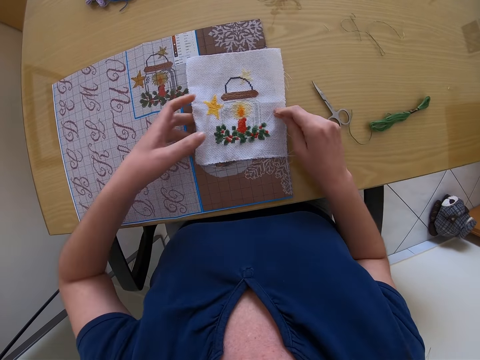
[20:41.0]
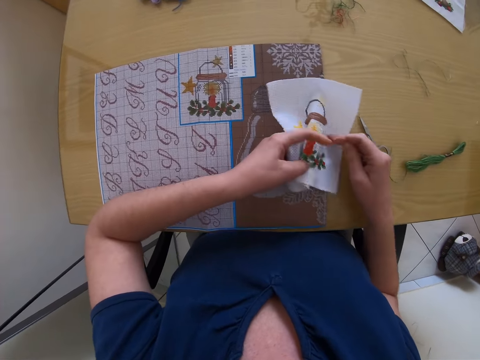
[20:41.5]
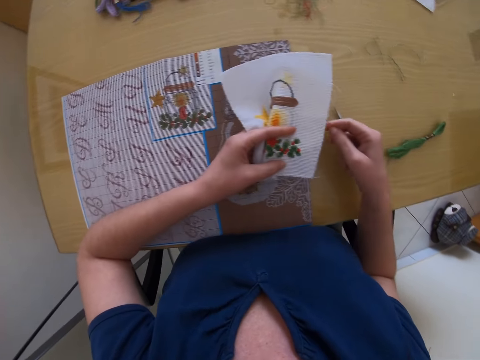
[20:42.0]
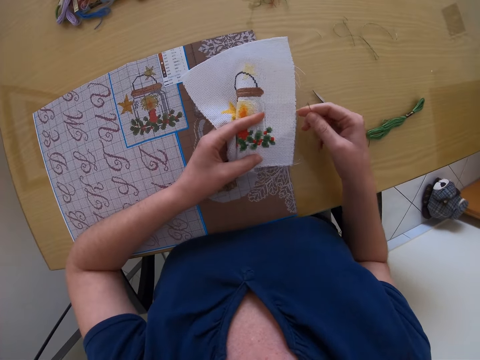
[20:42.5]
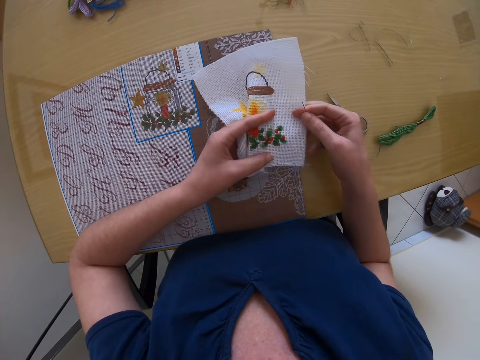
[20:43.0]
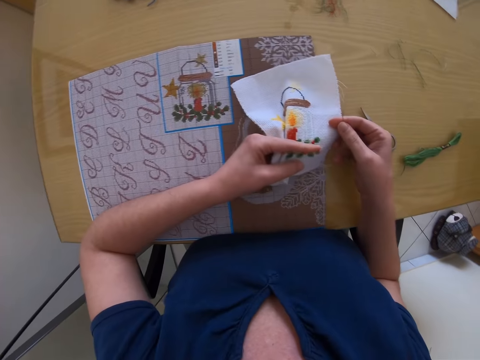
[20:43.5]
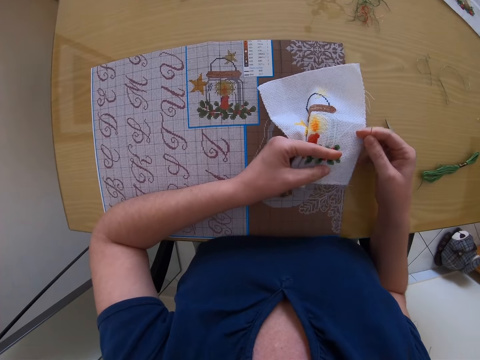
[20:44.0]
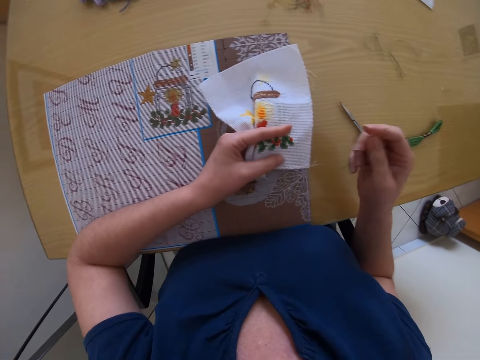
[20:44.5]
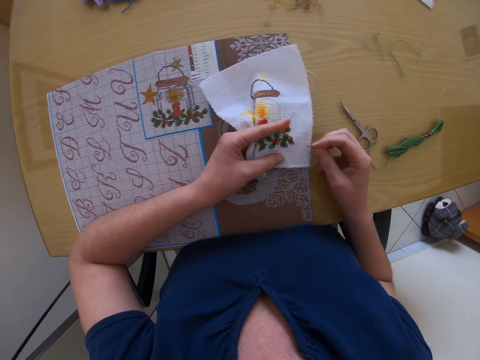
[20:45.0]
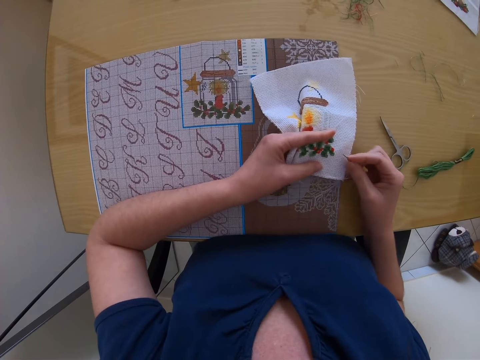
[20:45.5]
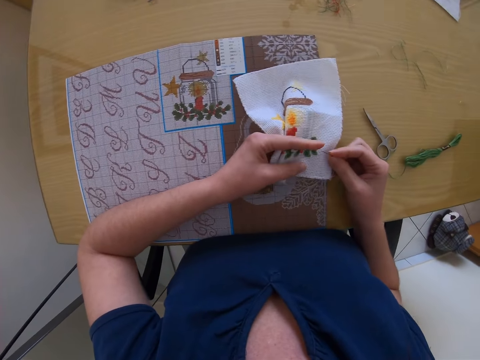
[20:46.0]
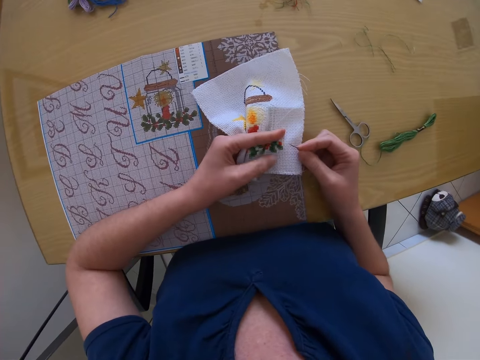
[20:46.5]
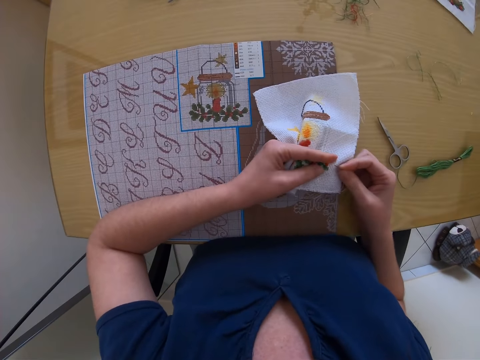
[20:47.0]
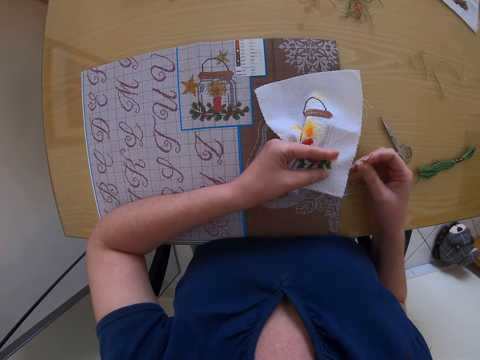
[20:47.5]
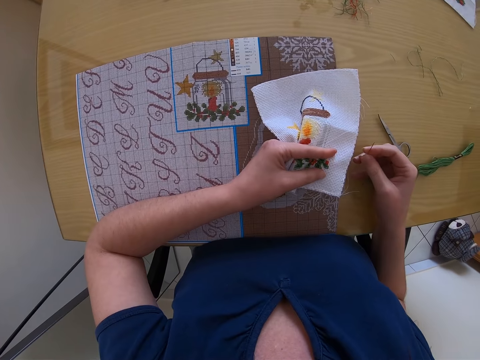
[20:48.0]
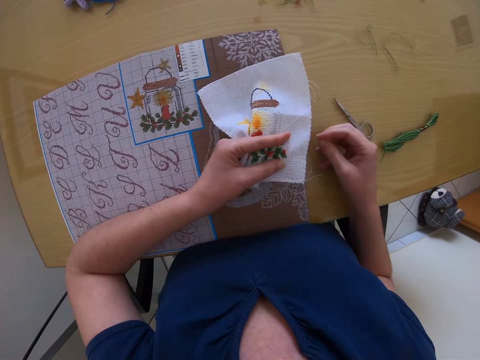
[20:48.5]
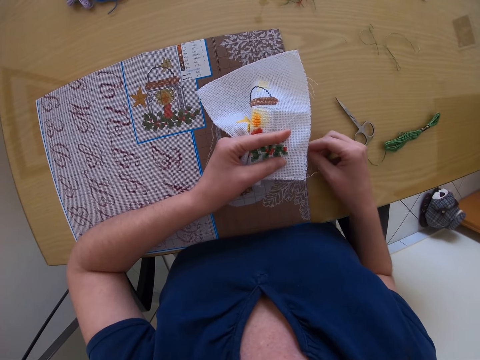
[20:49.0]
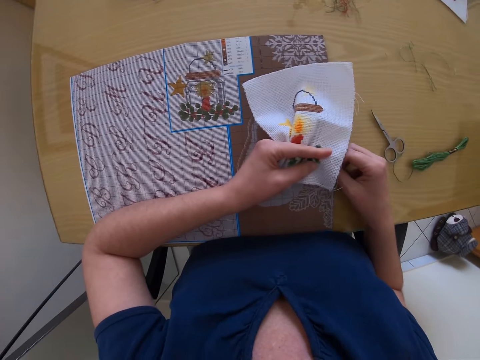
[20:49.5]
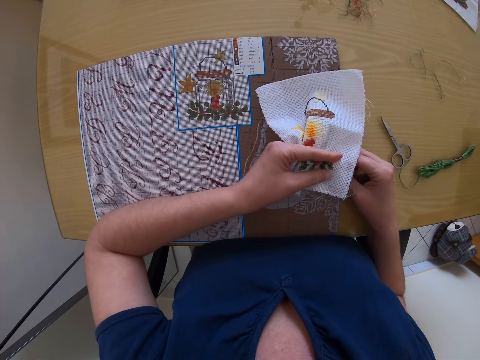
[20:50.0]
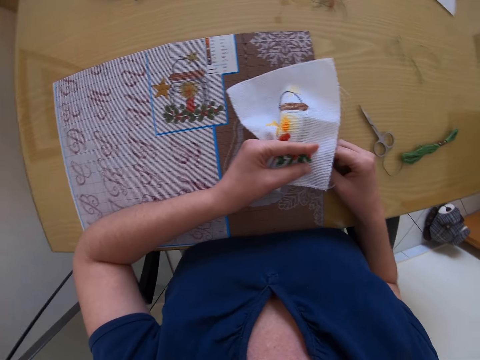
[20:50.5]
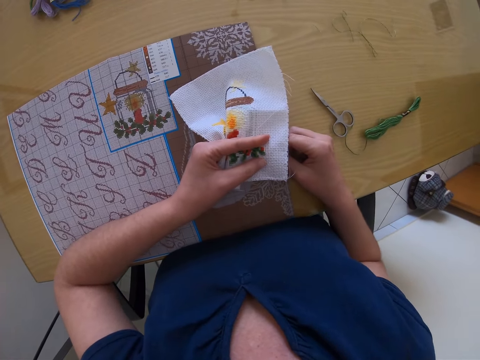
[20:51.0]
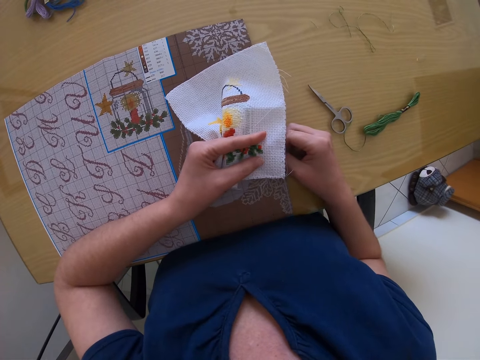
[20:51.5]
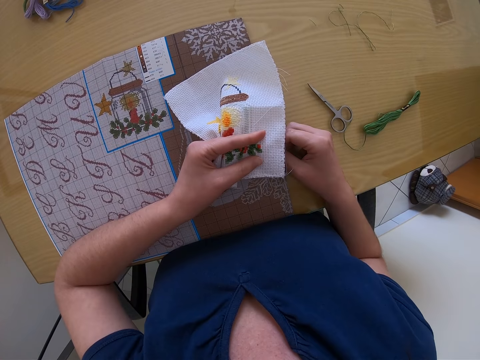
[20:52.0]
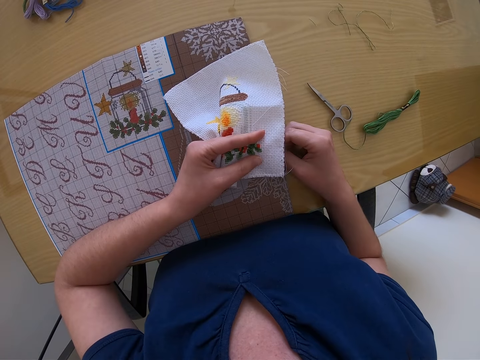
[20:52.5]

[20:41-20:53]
The camera wearer places her right hand on the canvas or piece of cloth on the table. She holds the piece of cloth on the table. She picks up the canvas from the table with her left hand. She stares at the decorative flowers on the piece of cloth.

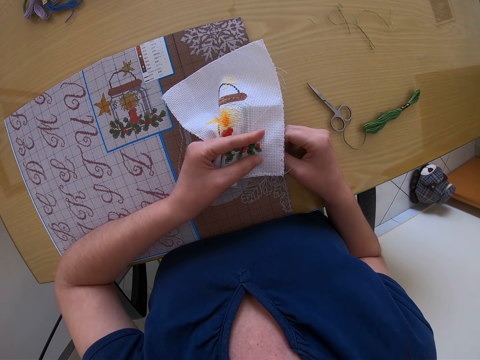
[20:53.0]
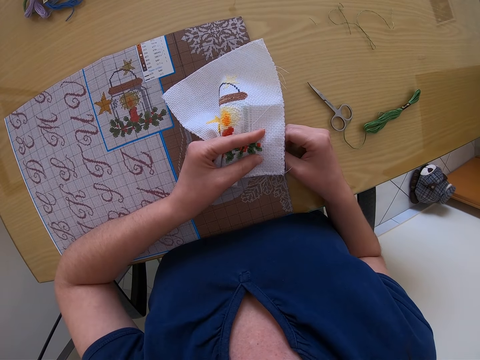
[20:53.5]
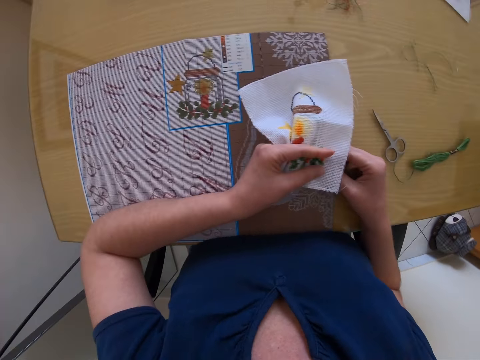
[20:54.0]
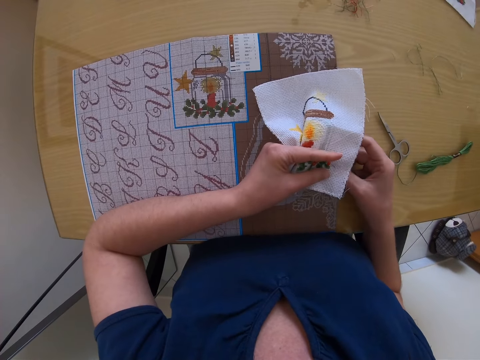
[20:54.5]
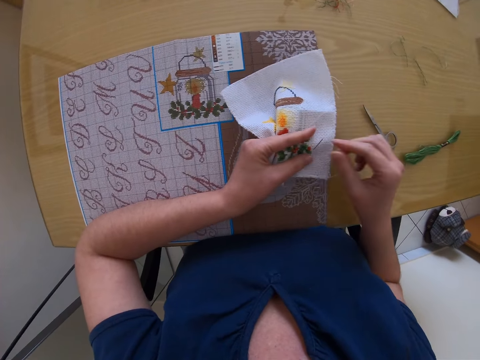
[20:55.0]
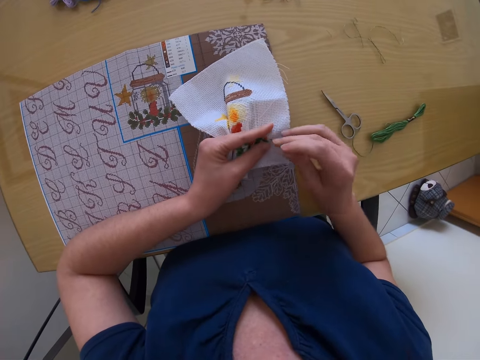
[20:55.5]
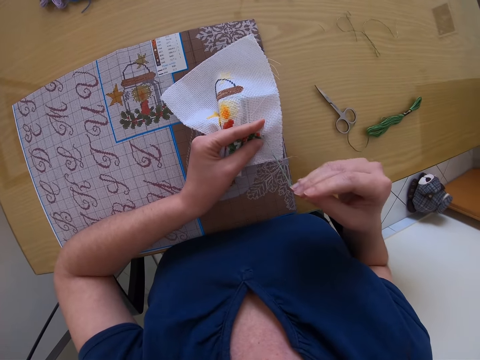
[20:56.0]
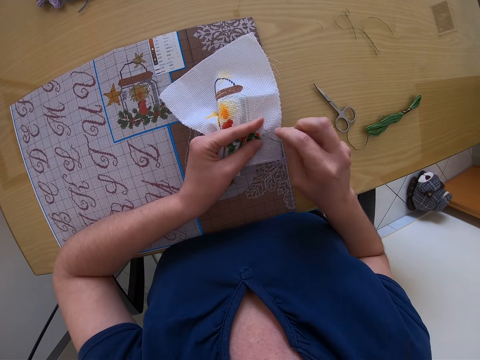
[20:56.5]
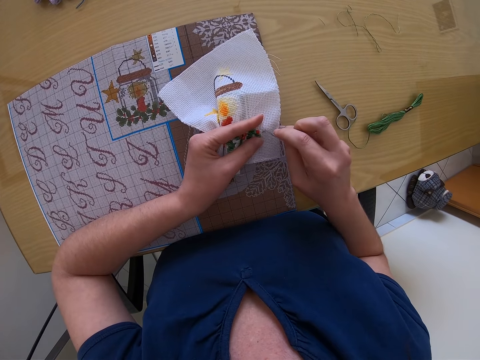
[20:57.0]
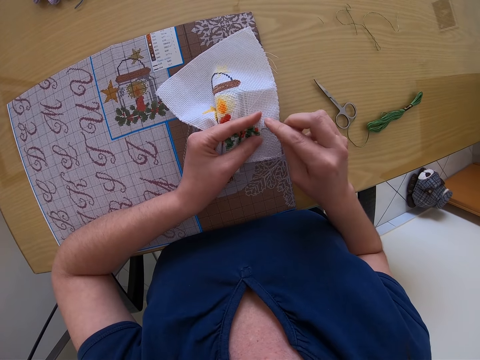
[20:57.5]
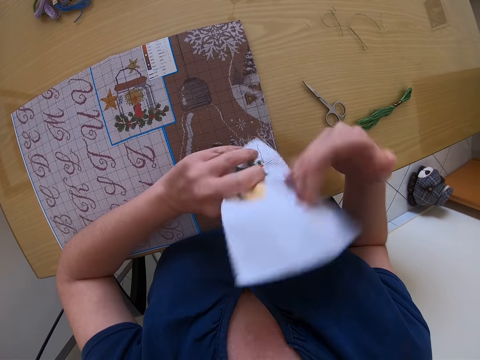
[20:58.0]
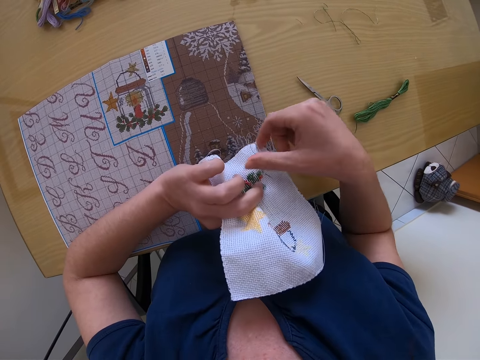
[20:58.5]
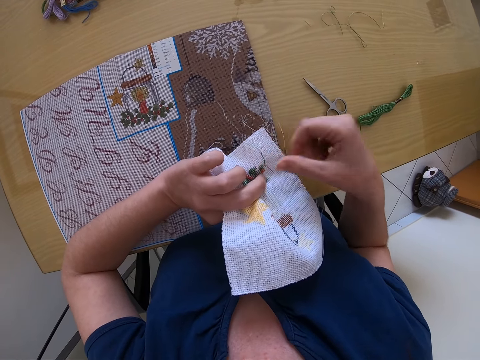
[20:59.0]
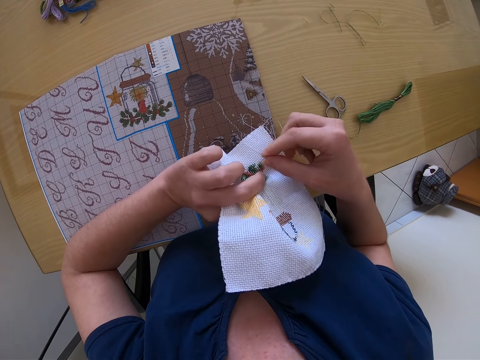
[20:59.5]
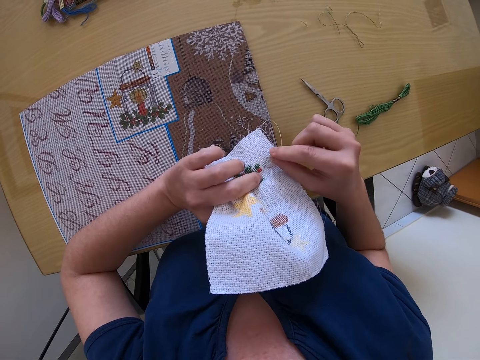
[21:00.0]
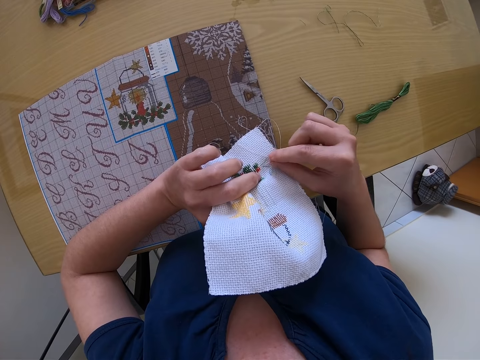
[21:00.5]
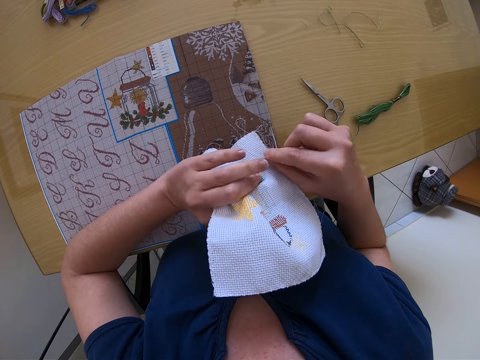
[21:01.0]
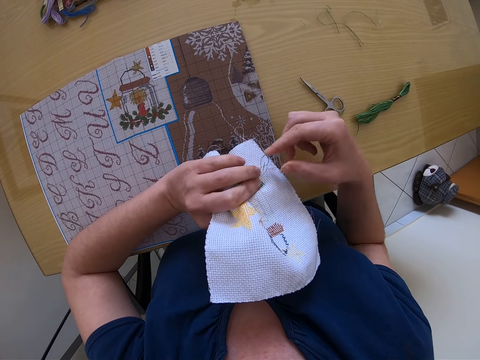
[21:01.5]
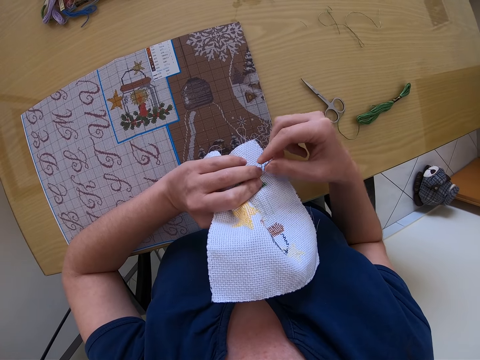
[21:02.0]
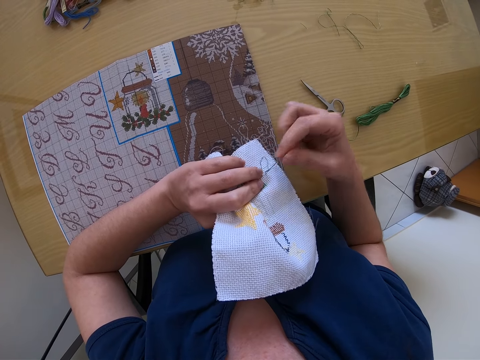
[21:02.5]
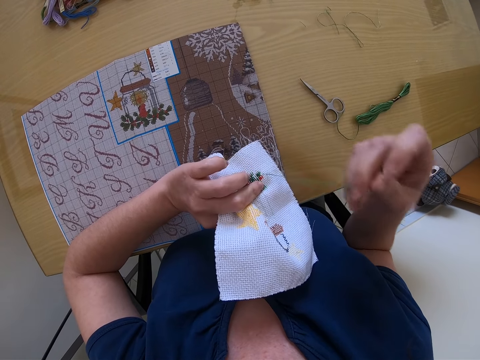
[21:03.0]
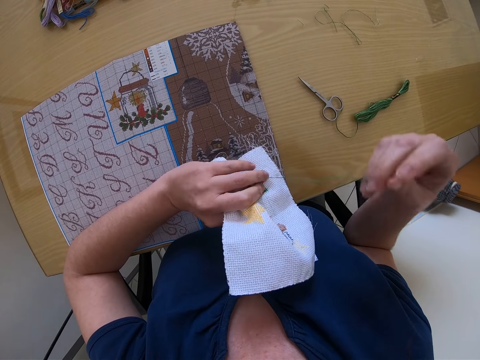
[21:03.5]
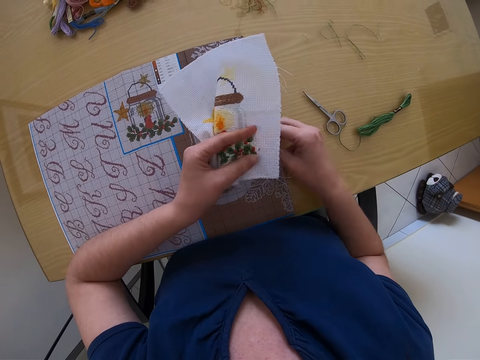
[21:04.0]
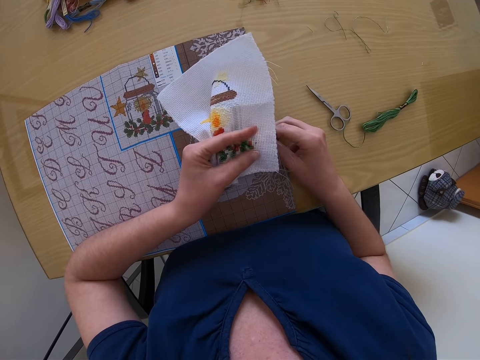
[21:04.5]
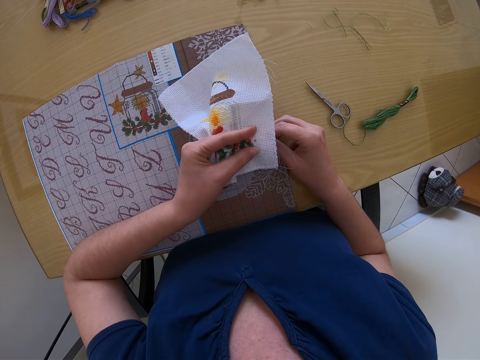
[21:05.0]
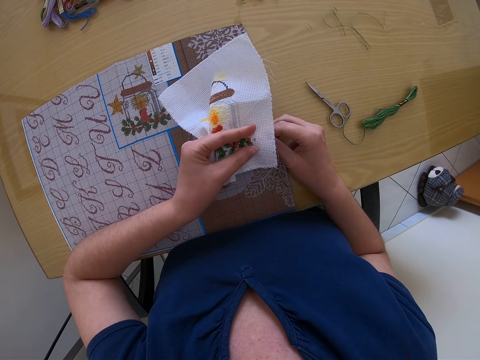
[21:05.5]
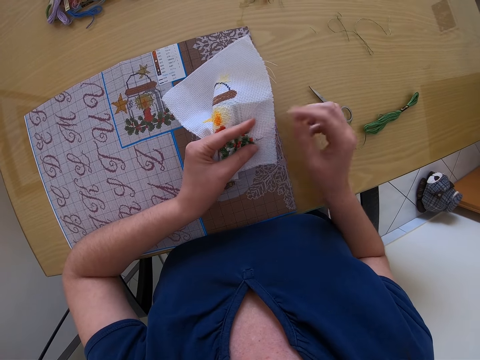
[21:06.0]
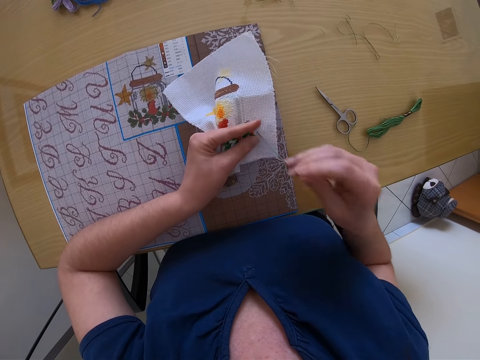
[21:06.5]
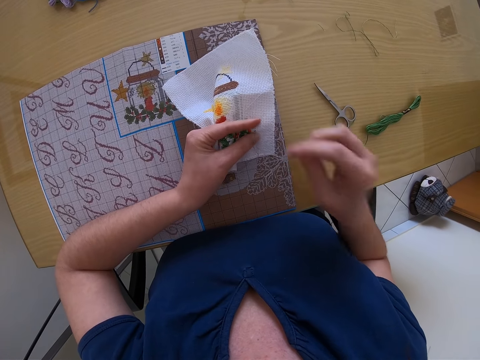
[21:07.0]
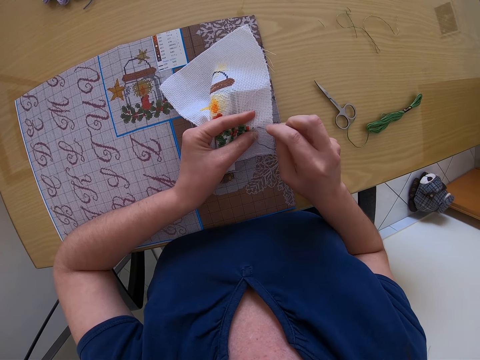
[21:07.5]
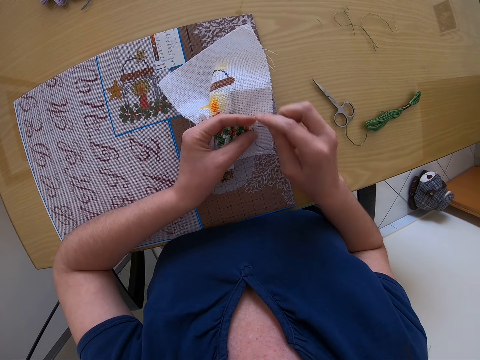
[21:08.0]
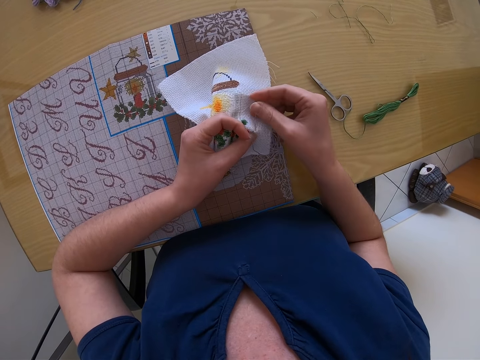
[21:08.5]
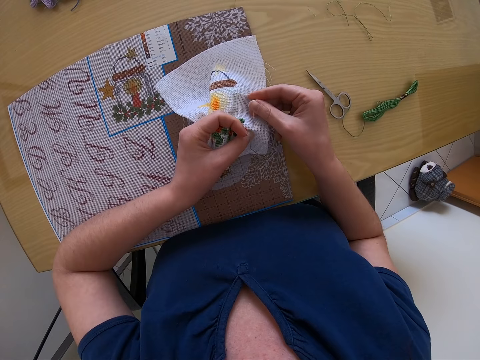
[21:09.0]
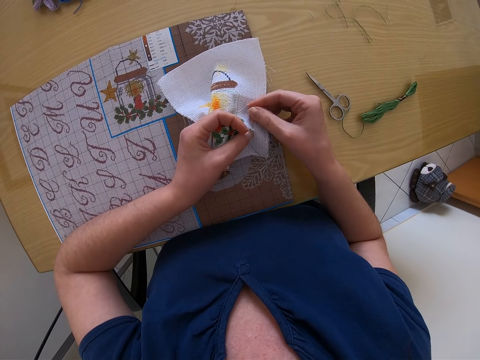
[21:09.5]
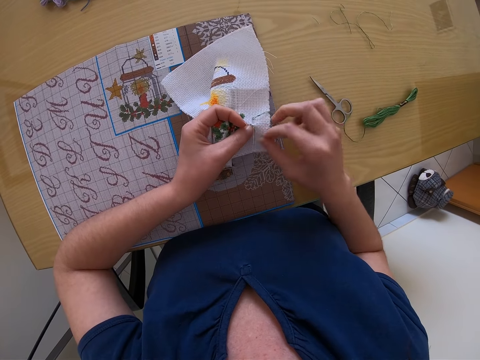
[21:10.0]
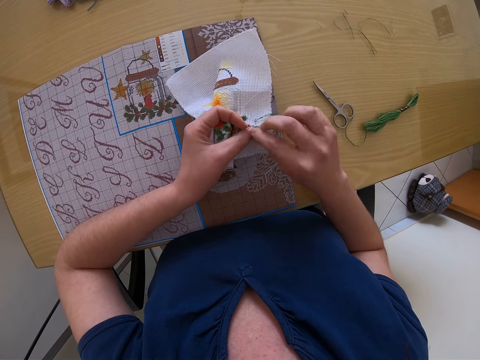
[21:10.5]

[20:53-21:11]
The camera wearer weaves decorative flowers on the piece of cloth or canvas with a hand needle and a thread in her right hand. She turns the canvas around with her left hand. She ties the thread in the canvas with her right hand. She turns the canvas around with her left hand. She sews the canvas with the needle in her right hand.
